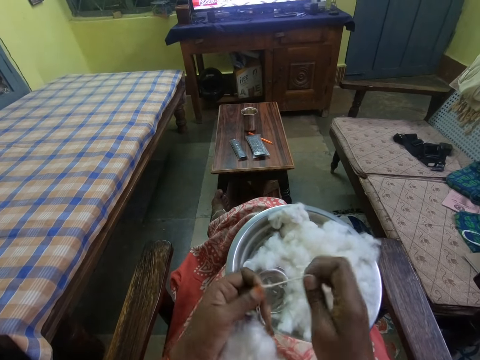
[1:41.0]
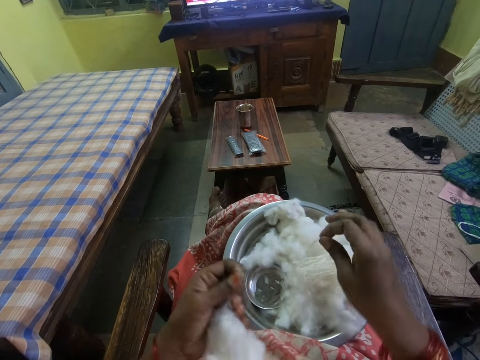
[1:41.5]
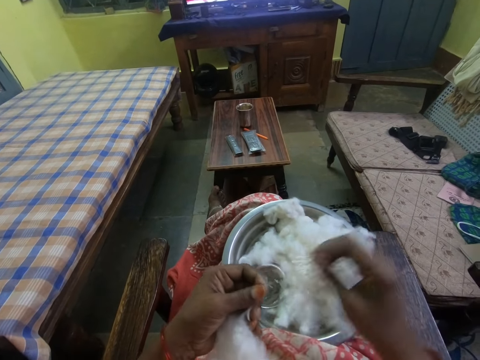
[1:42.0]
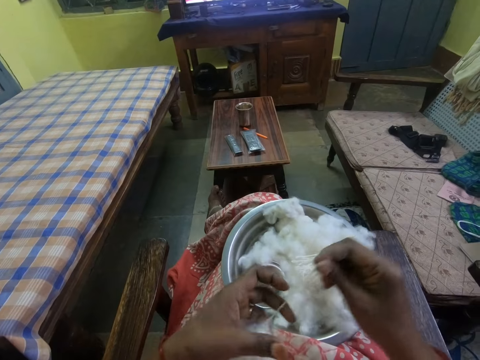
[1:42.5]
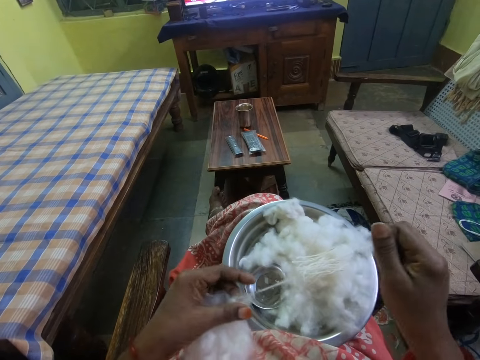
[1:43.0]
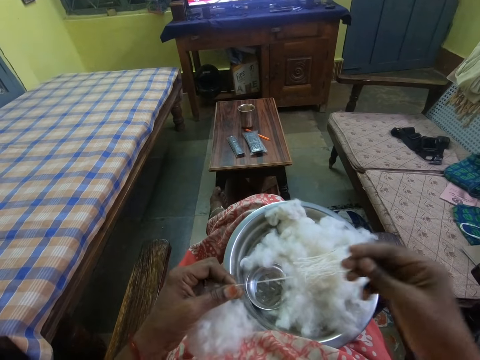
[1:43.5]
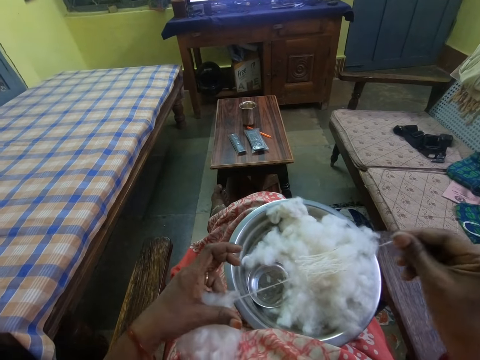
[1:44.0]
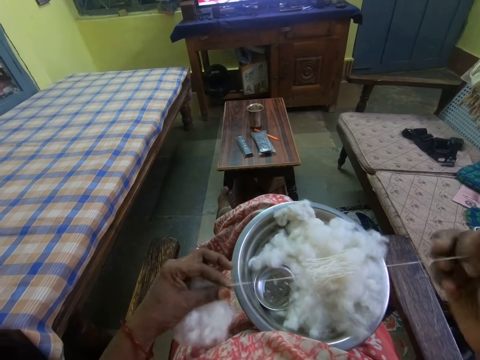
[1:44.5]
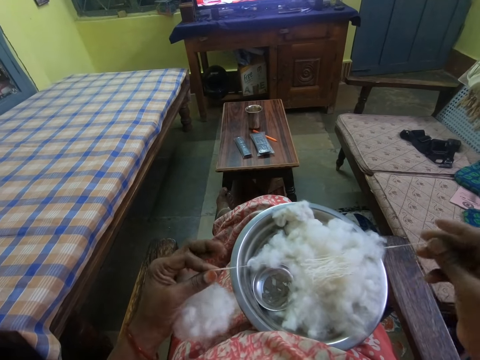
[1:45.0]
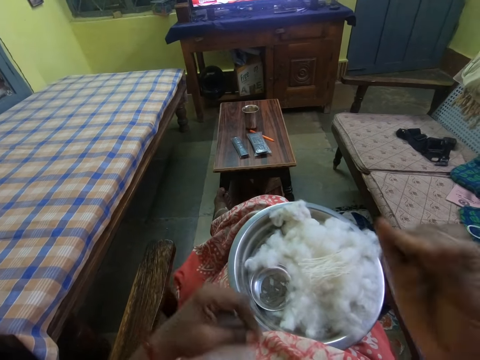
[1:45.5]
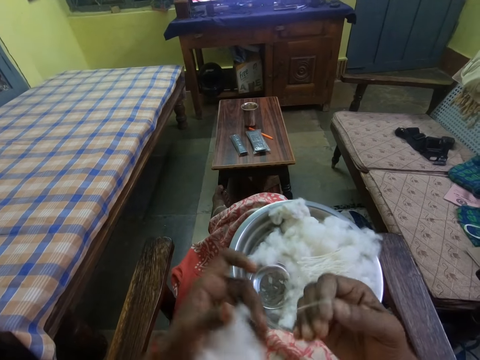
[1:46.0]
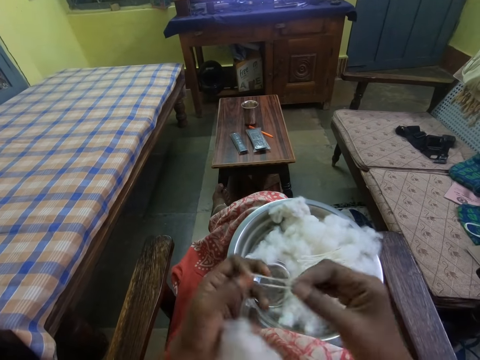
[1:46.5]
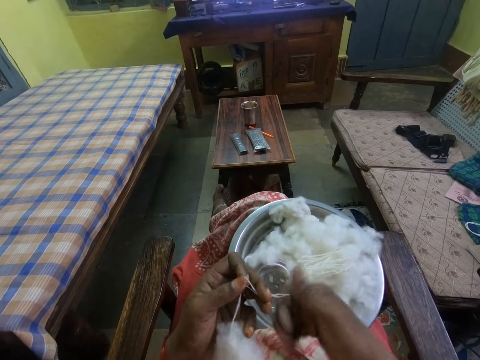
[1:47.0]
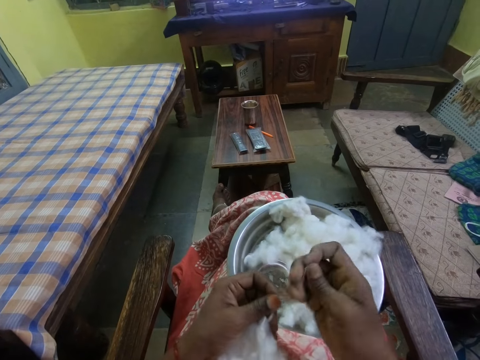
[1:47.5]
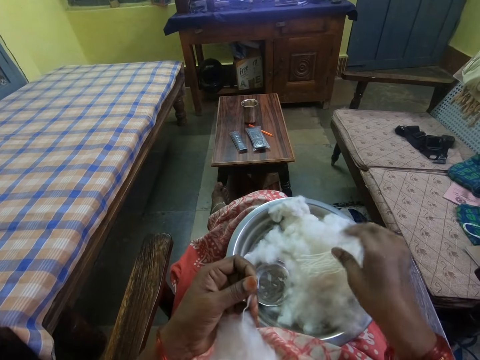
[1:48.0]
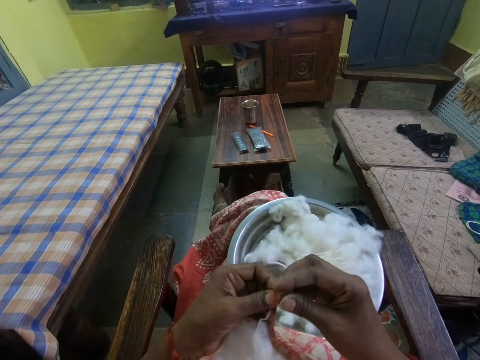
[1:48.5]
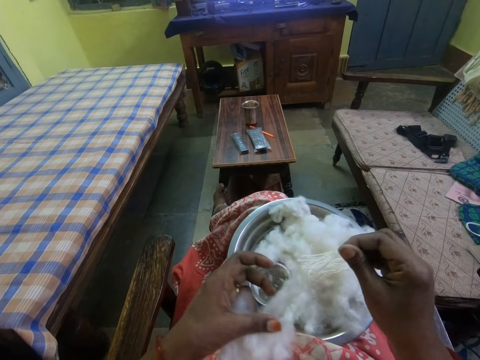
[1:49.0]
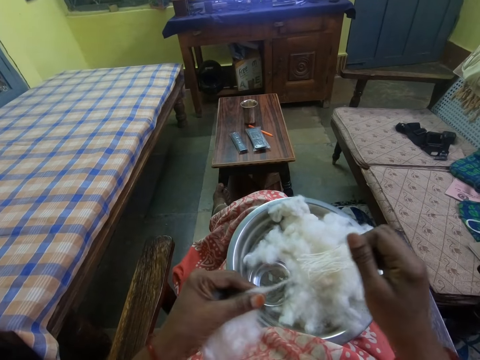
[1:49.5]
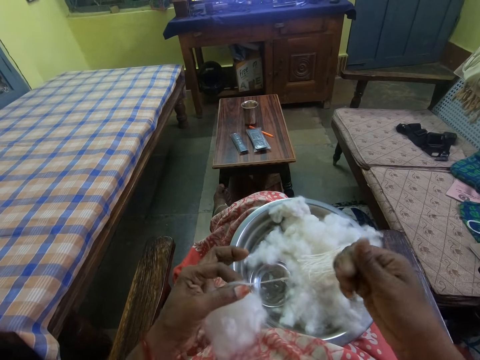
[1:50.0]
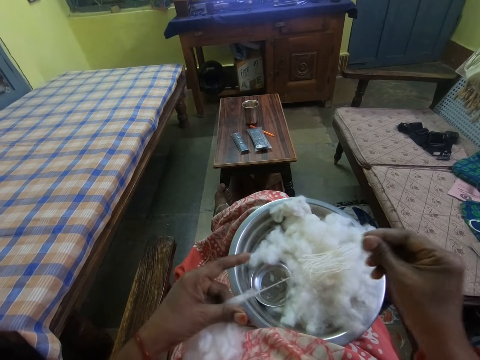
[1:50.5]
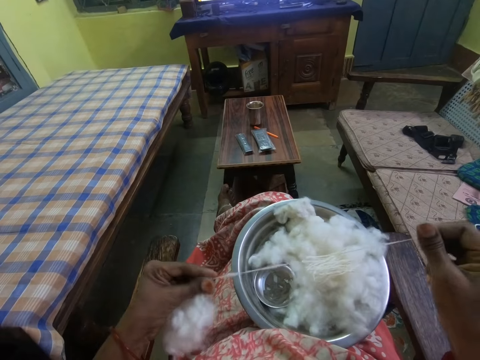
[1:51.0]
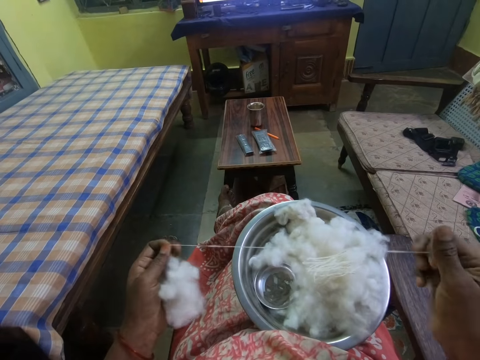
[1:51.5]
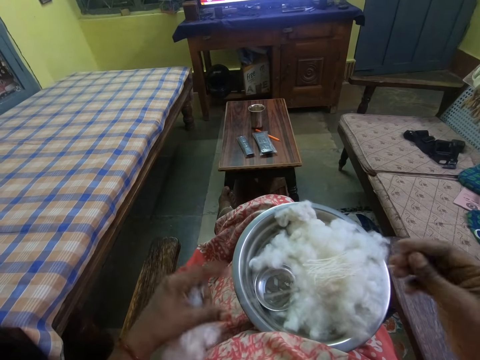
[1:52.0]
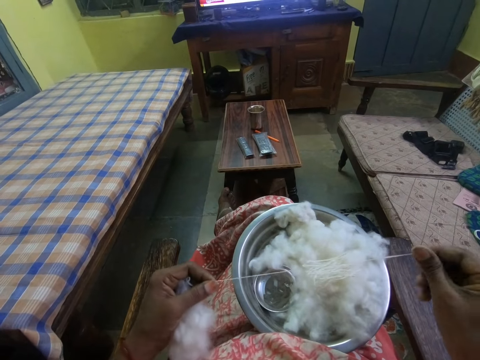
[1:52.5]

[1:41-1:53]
The camera wearer cuts the thread. They put the thread on the bowl. They pull the thread from the cotton wool. They fold the thread on the right hand. They remove the thread from the right hand. They cut the thread. They drop the thread on the bowl. They pull the thread from the cotton wool.

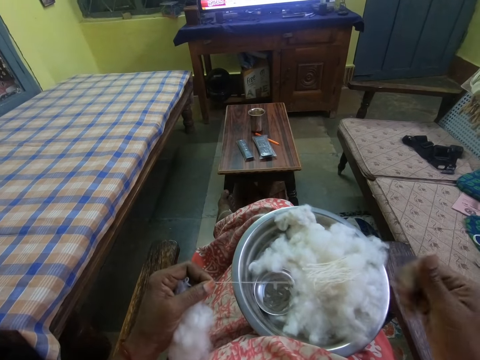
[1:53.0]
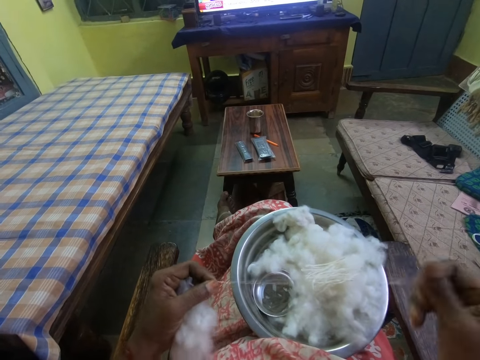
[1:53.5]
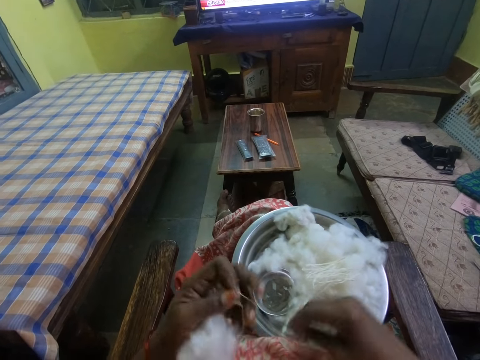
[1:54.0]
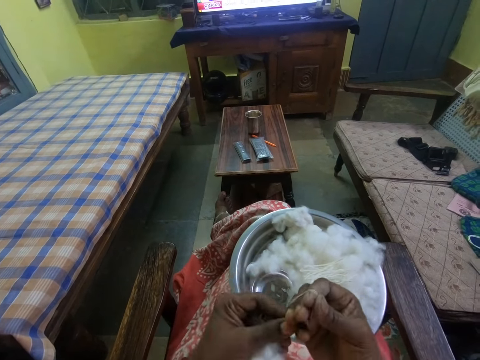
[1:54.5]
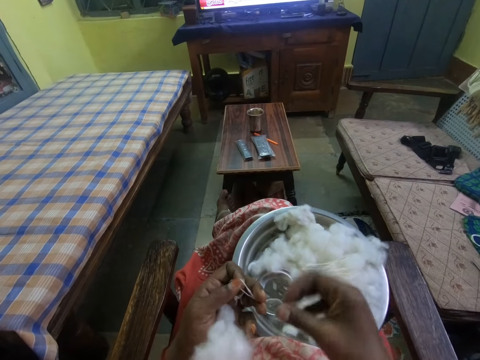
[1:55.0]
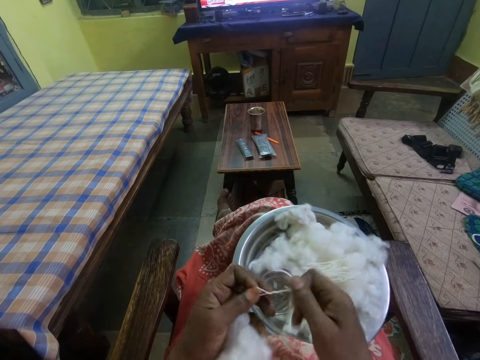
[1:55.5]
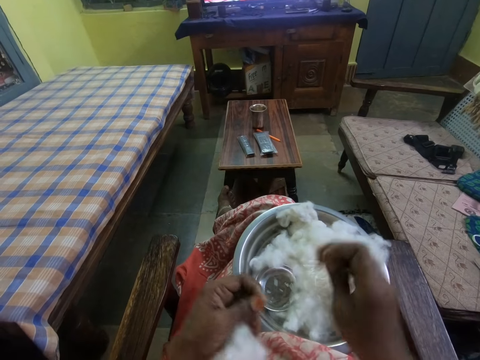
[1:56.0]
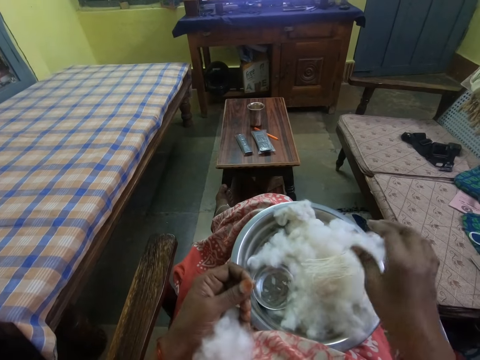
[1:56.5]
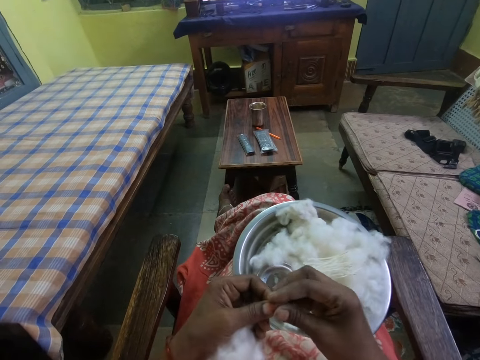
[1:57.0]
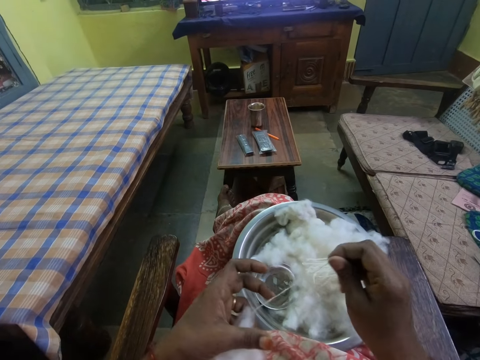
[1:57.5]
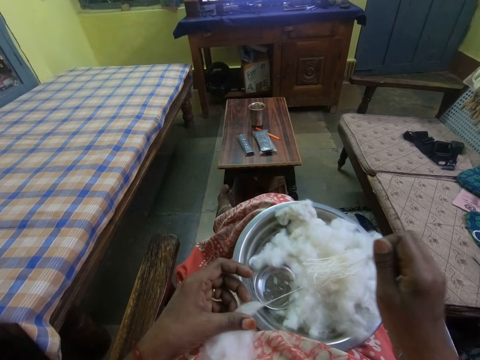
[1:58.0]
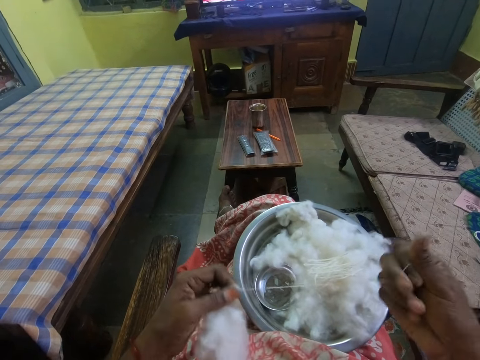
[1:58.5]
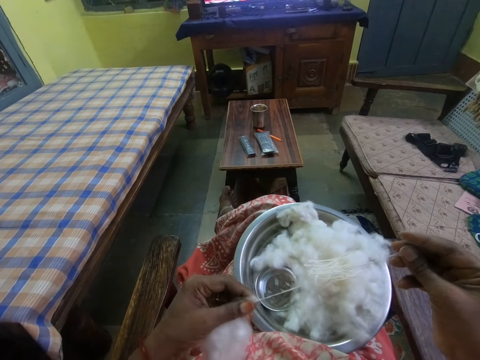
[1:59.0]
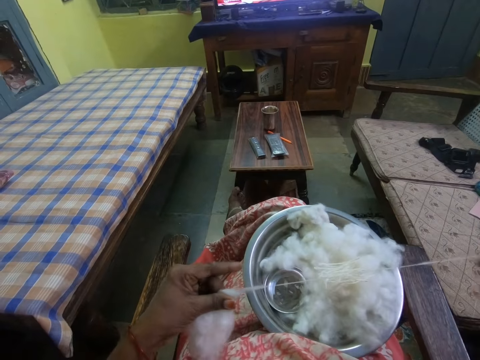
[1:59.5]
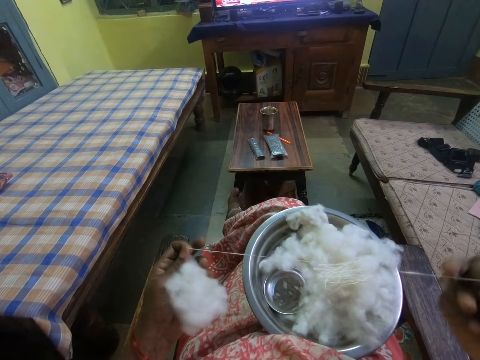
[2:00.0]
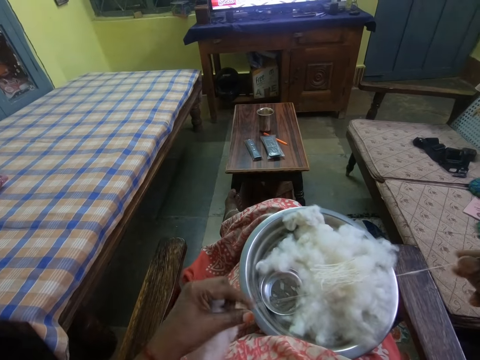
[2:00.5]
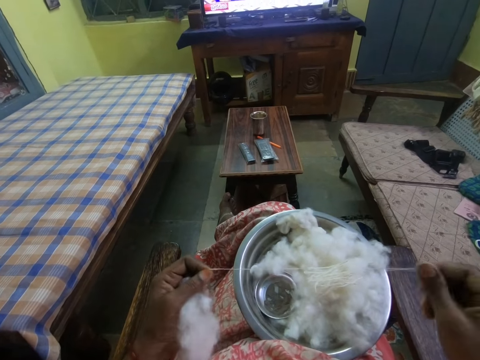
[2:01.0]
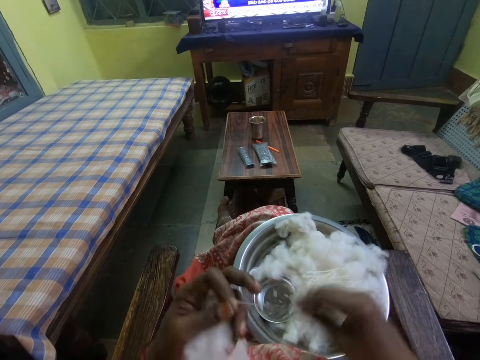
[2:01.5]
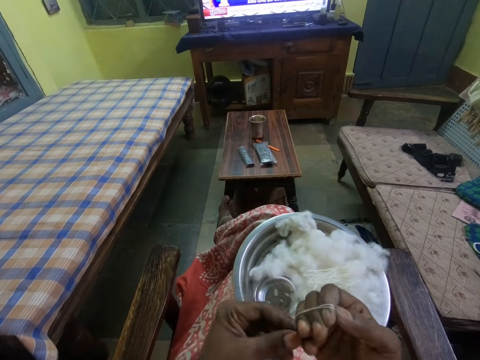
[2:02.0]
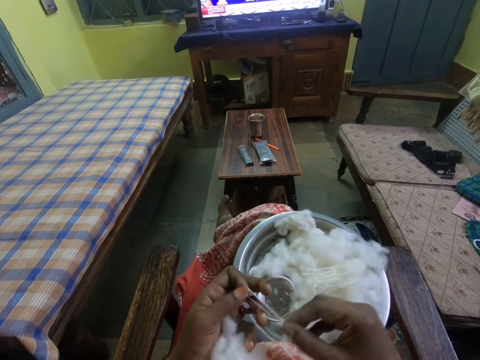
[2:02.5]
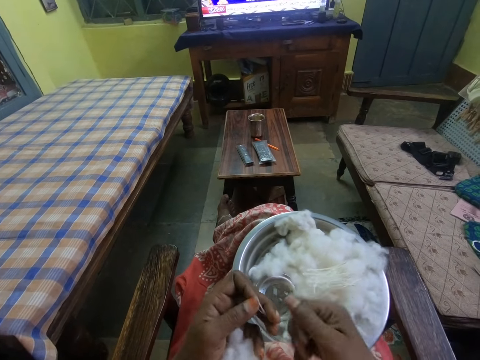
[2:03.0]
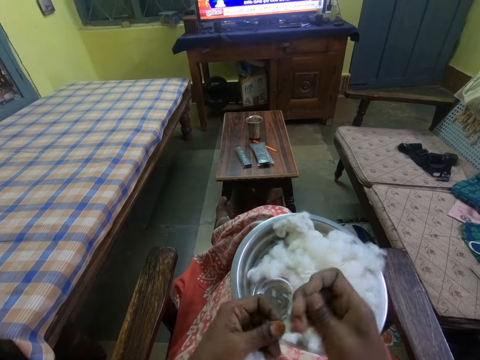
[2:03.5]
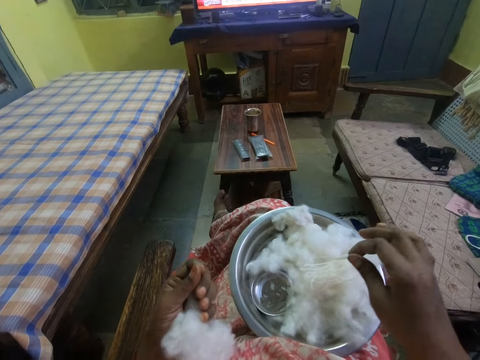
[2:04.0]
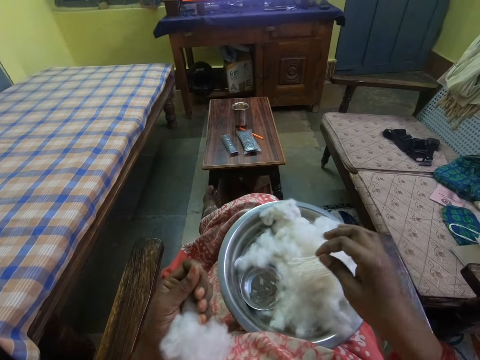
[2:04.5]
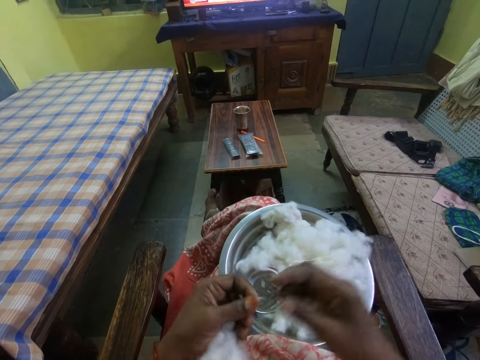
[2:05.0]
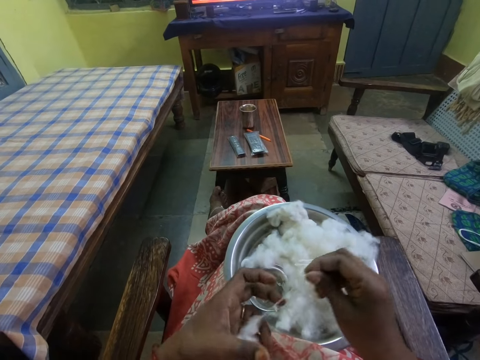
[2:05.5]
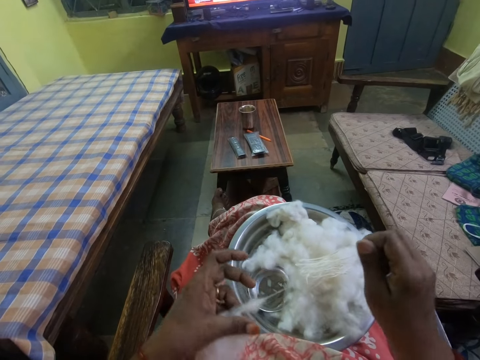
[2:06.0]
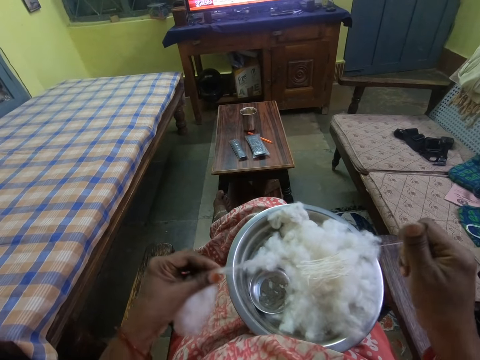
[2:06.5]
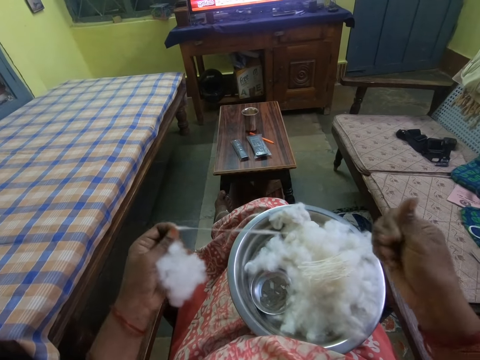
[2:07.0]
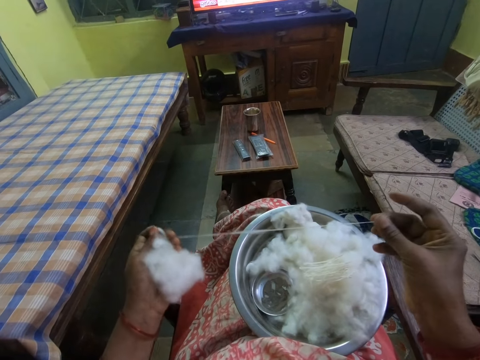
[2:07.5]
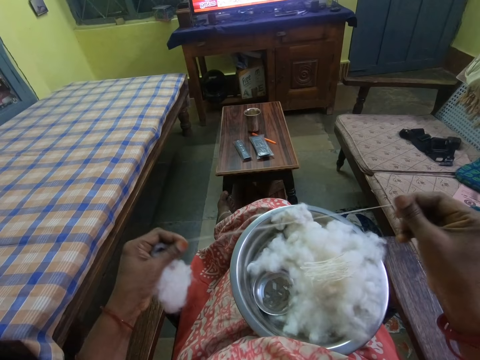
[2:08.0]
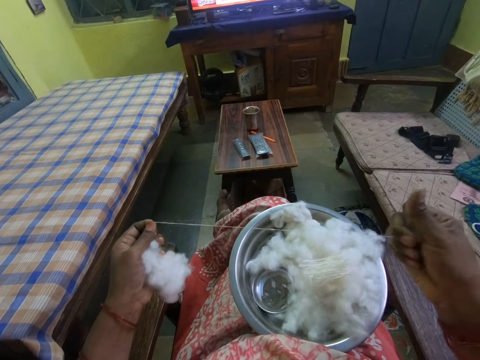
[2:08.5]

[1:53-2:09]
The camera wearer folds the thread on the right hand. They remove the thread from the right hand. They cut the thread. They drop the thread on the bowl. They pull the thread from the cotton wool. They fold the thread on the right hand. They remove the thread from the right hand. They cut the thread. They drop the thread on the bowl. They pull the thread from the cotton wool.
